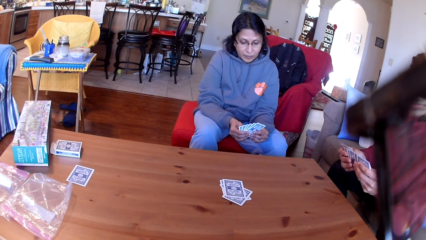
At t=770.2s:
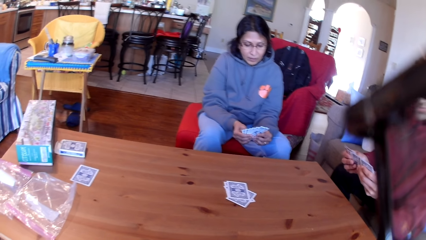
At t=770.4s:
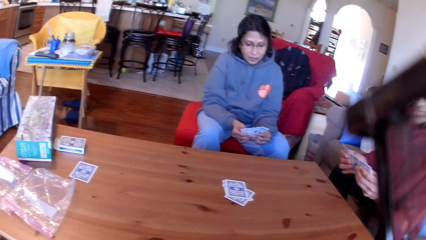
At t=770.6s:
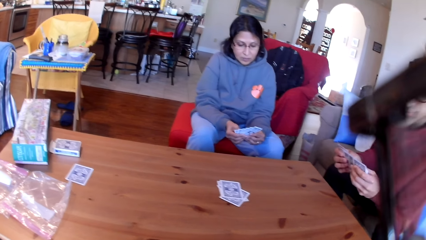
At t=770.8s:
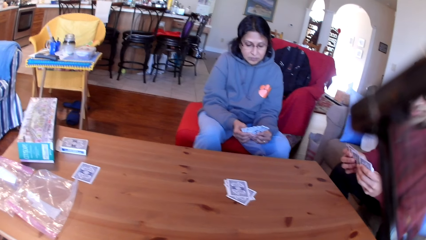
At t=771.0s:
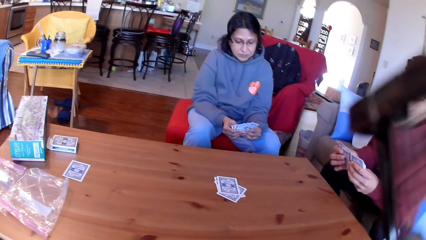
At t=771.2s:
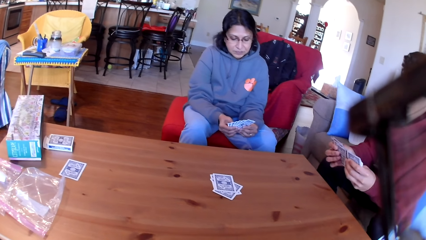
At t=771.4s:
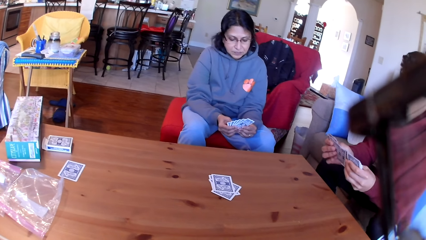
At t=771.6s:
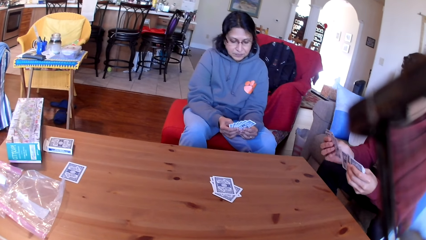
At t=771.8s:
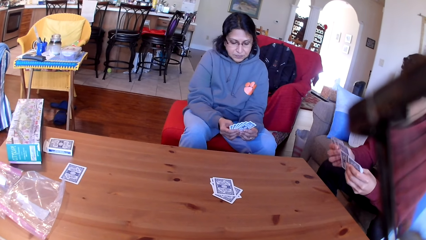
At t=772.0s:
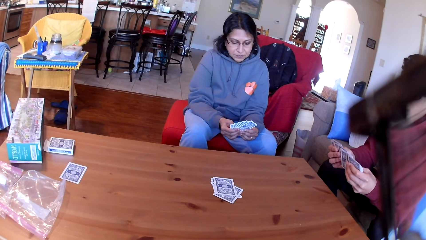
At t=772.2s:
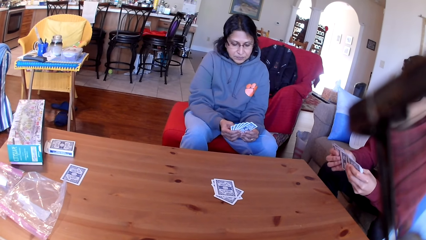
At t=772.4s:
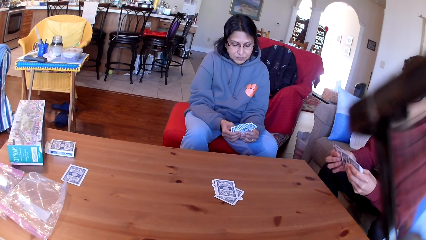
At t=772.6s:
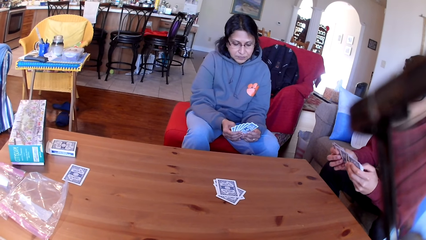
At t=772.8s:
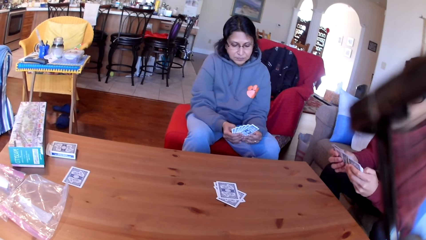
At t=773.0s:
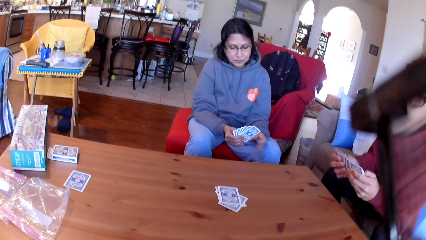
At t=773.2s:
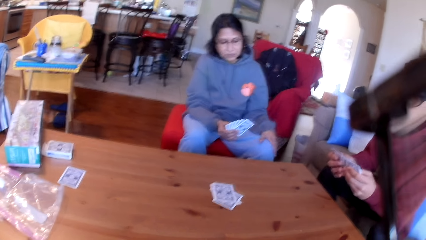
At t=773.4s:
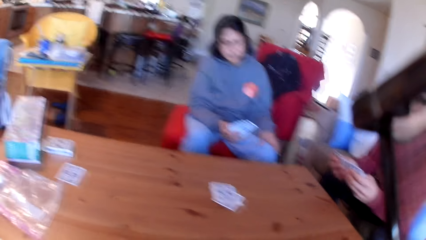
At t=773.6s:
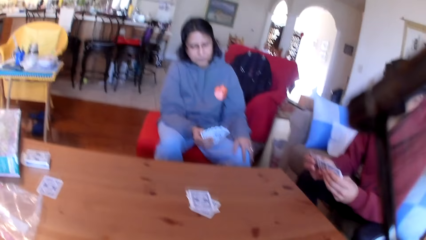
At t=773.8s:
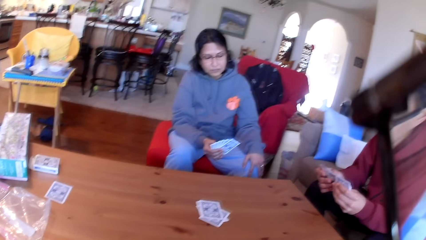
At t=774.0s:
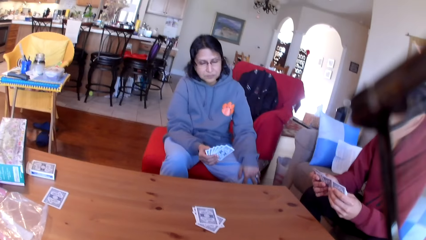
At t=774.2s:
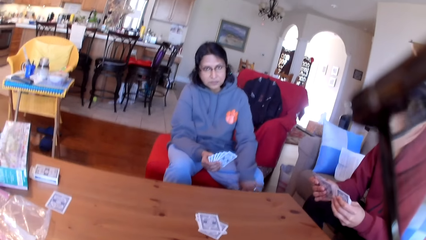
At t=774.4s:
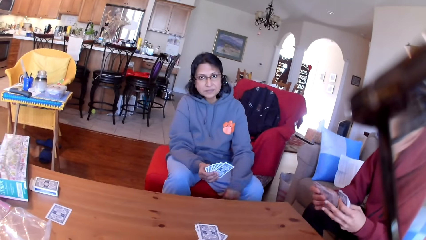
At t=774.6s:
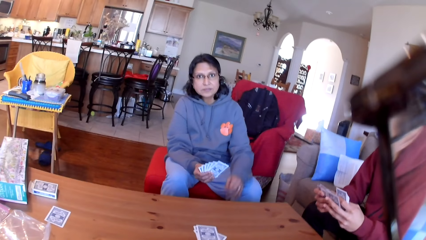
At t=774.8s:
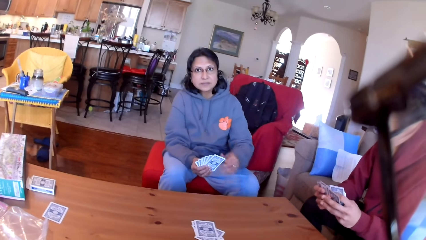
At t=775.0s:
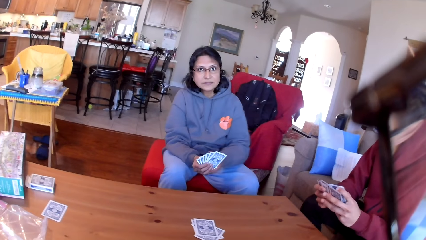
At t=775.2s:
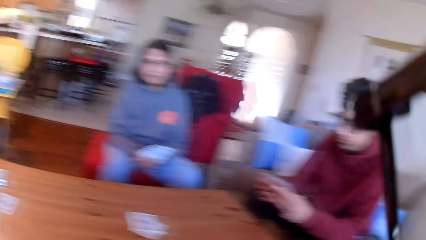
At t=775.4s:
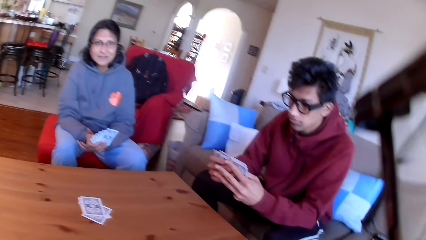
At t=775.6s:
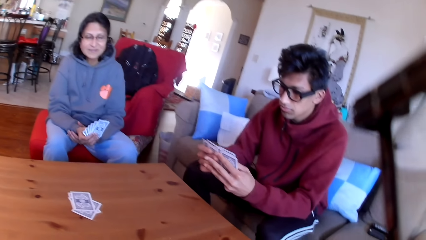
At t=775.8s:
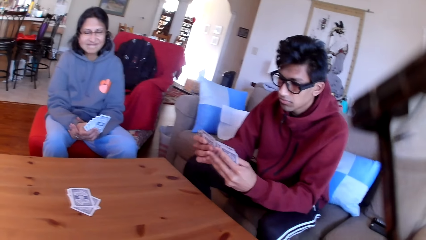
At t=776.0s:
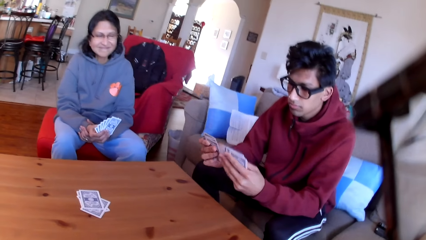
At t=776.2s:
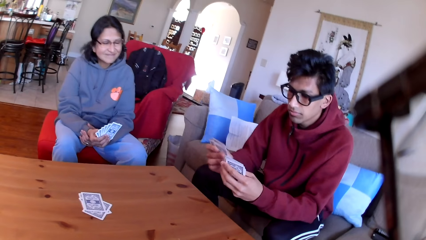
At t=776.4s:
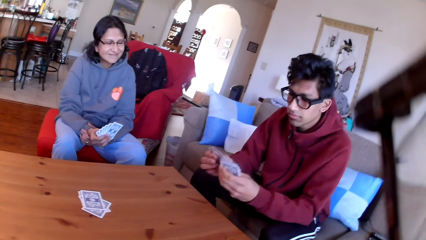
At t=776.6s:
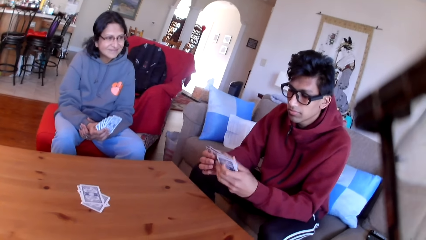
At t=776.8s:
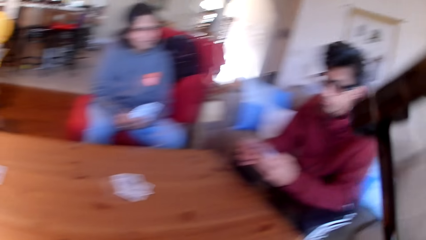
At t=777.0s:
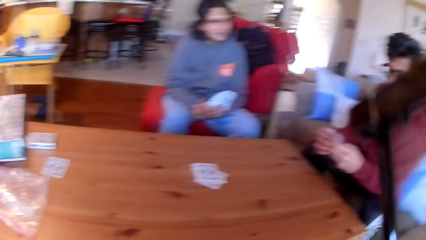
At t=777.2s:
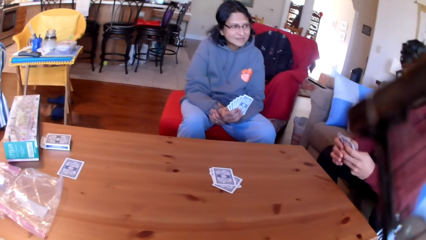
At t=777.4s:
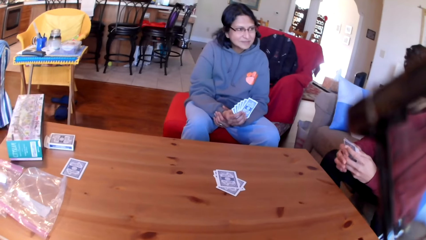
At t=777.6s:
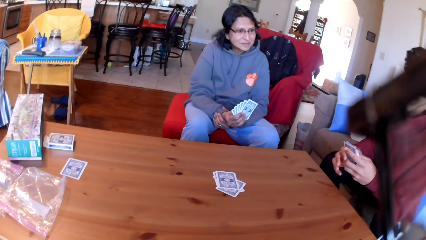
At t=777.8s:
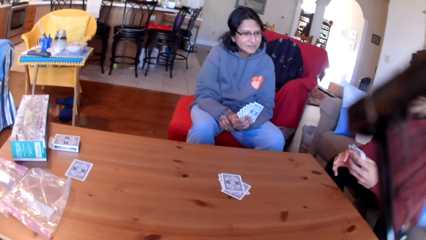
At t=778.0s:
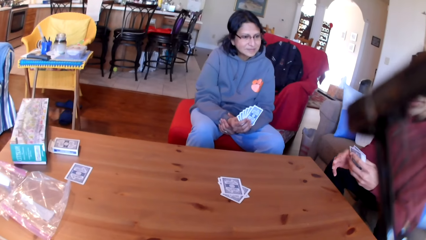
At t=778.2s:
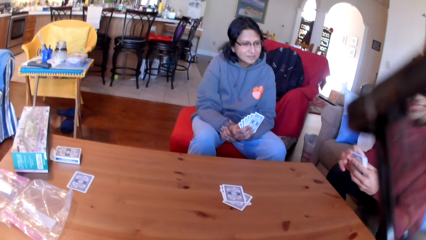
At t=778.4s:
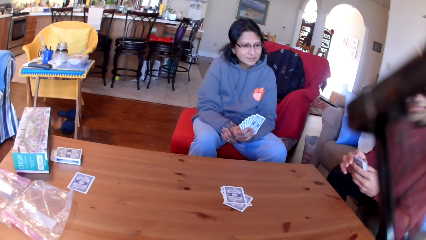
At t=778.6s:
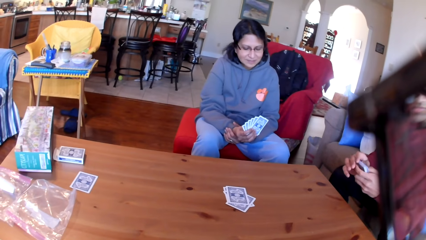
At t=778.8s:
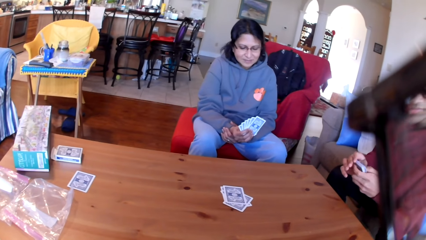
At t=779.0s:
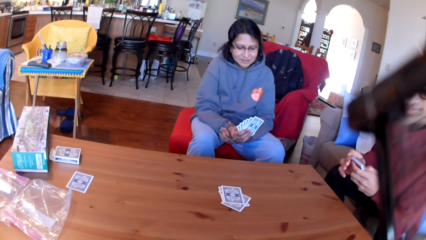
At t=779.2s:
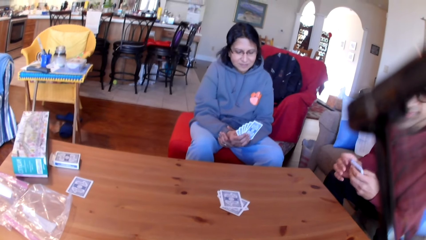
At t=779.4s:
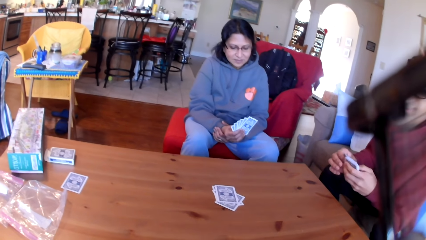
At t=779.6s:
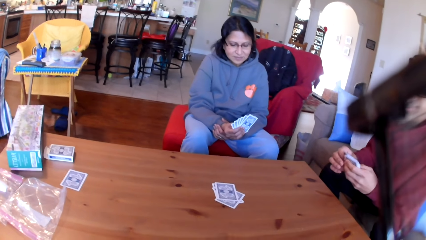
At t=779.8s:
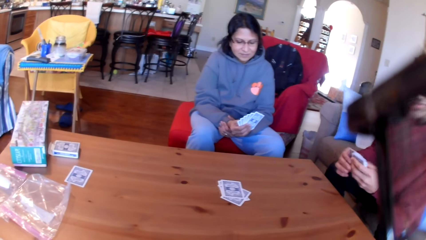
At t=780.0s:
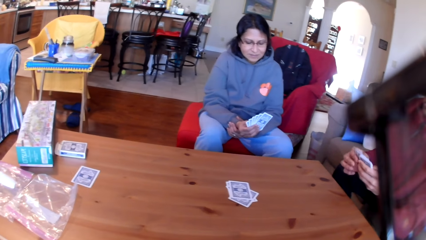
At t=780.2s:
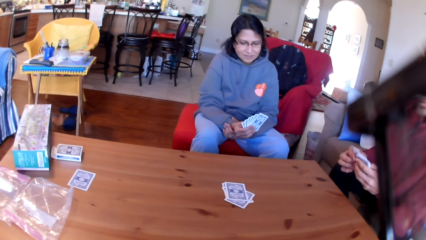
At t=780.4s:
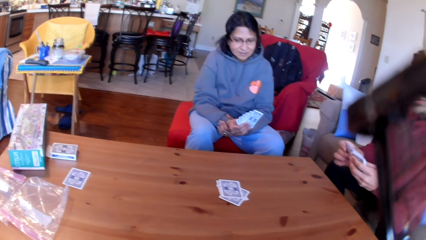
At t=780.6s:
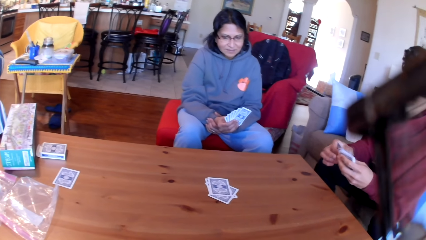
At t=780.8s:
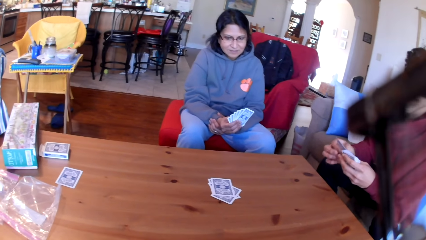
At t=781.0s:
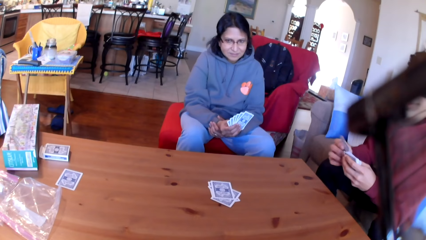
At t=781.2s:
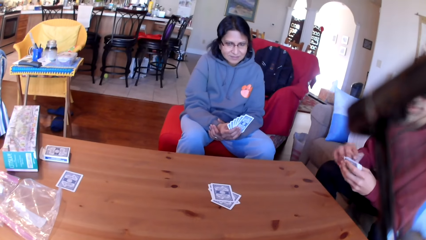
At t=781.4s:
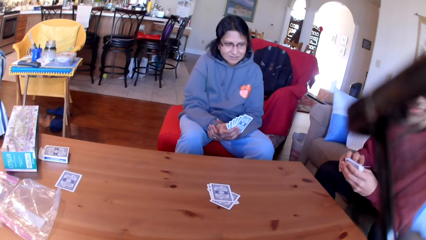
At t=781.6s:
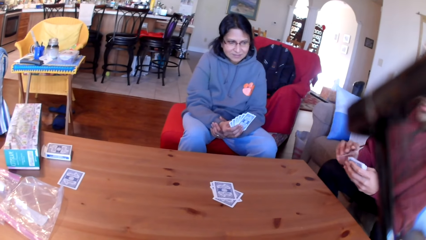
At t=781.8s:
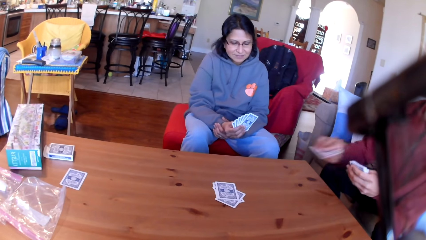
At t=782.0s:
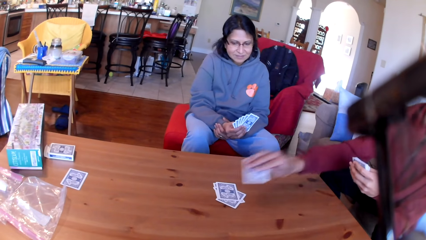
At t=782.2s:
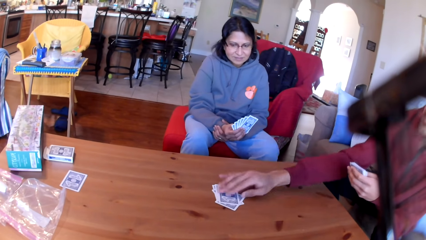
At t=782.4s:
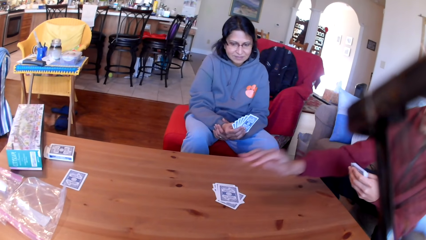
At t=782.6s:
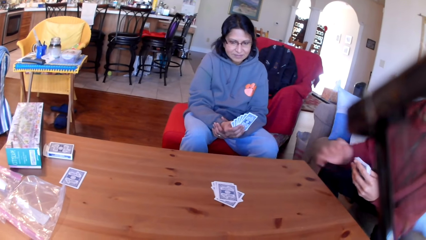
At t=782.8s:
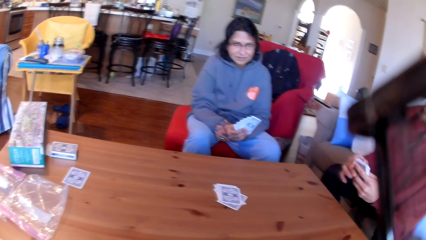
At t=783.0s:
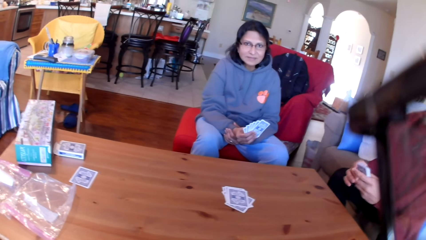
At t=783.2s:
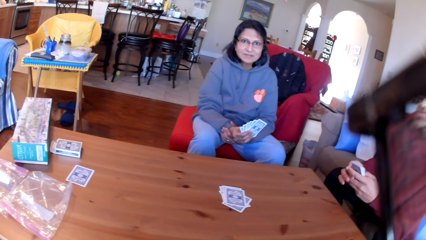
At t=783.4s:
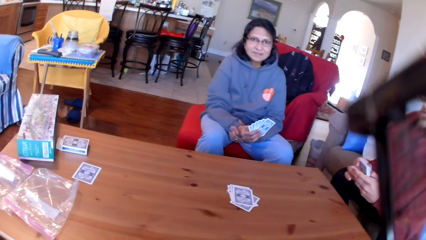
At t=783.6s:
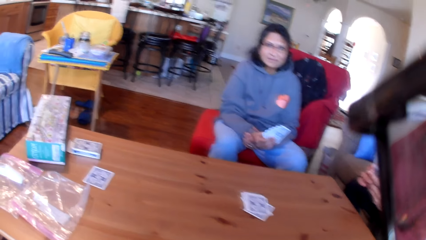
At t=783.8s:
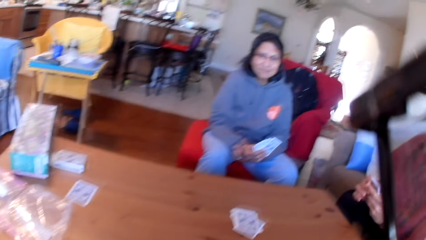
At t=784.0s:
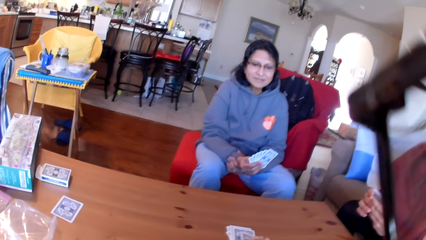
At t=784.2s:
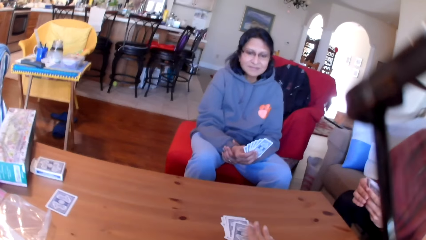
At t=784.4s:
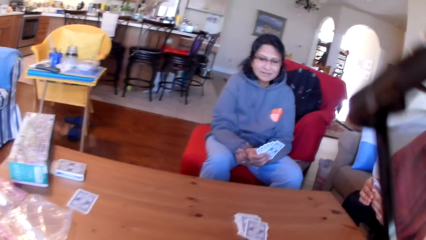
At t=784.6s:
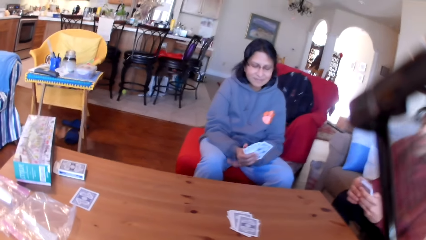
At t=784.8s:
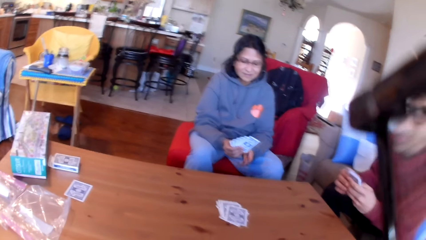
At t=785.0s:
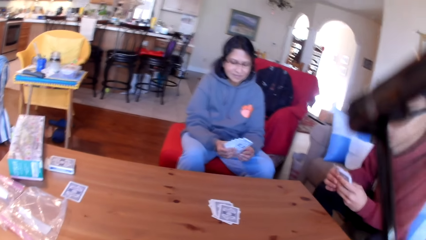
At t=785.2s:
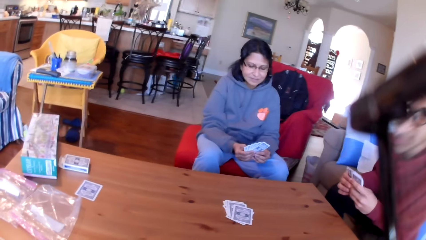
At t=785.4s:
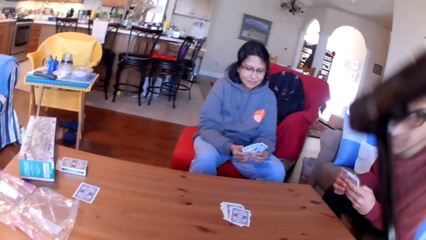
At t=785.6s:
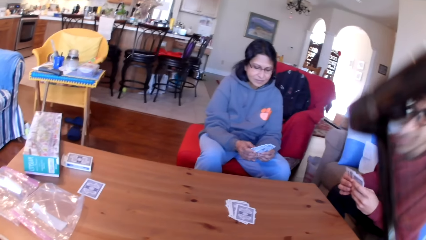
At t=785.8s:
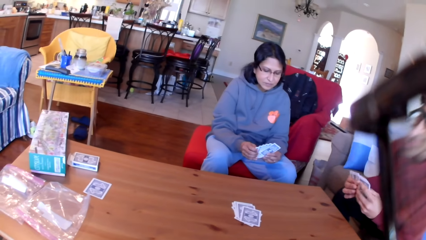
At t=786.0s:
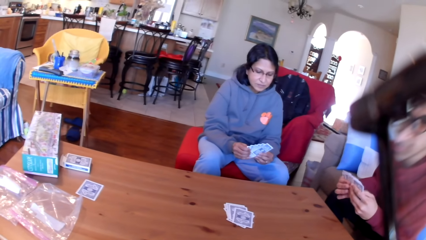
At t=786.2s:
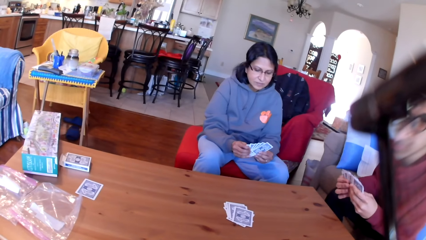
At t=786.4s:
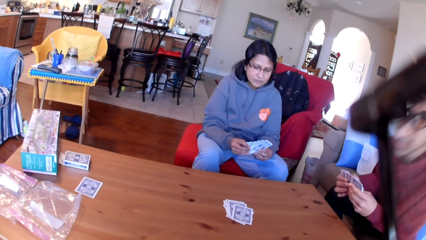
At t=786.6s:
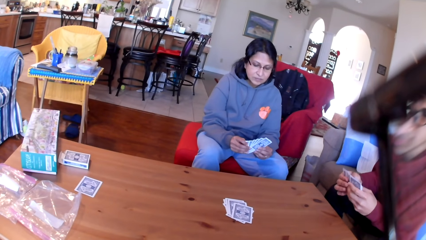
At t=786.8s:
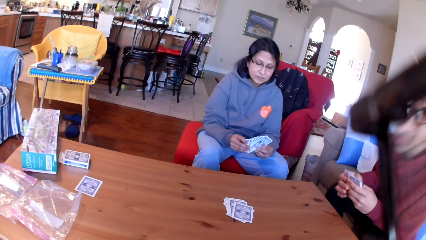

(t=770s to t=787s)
A man places a card on the table.
